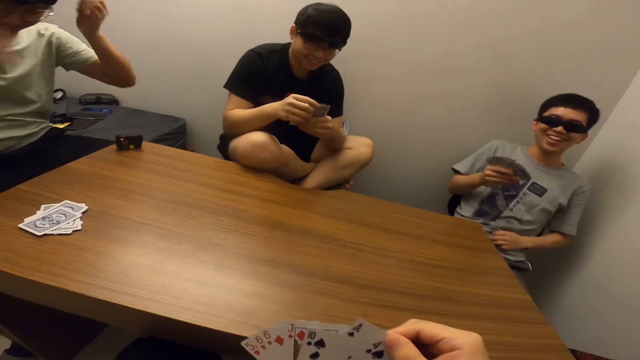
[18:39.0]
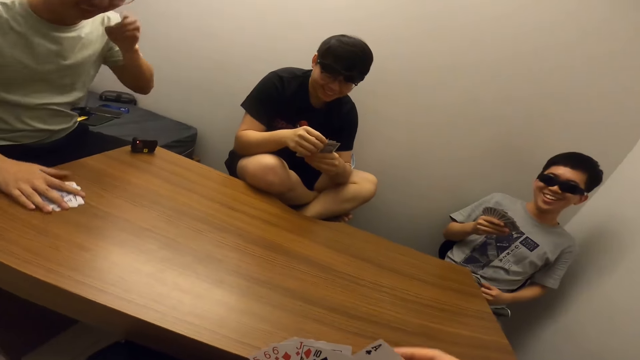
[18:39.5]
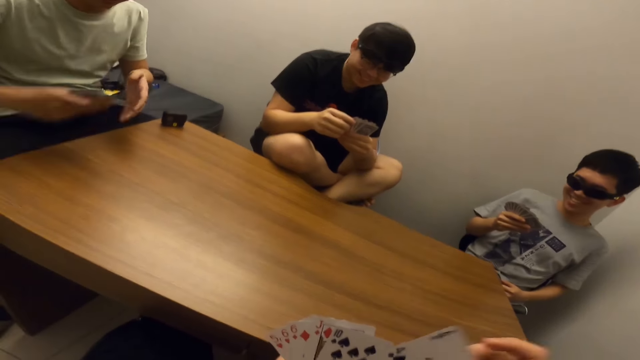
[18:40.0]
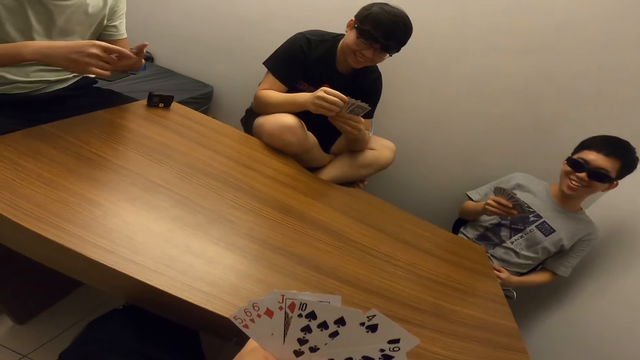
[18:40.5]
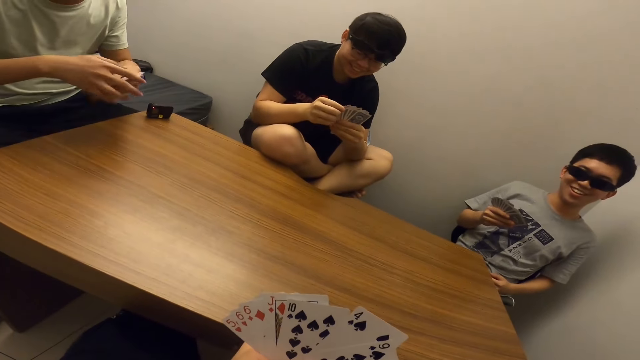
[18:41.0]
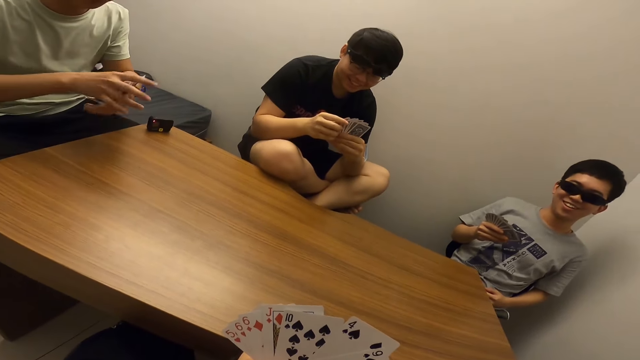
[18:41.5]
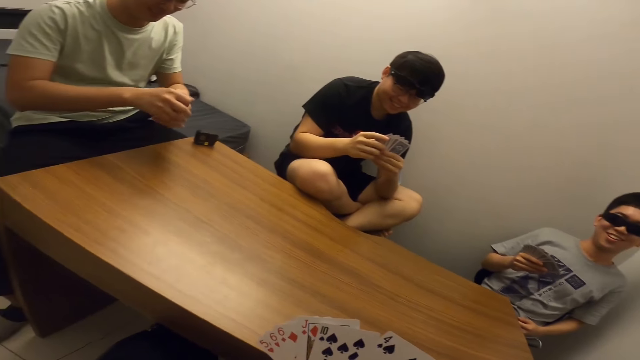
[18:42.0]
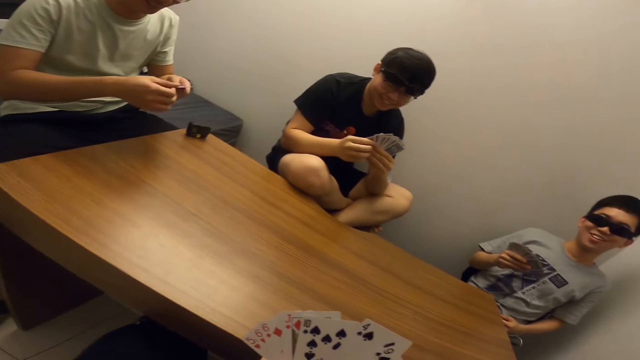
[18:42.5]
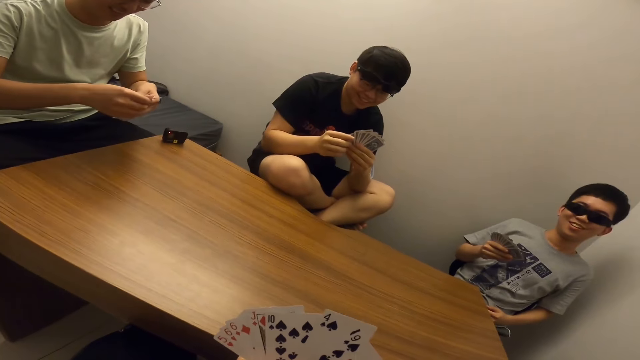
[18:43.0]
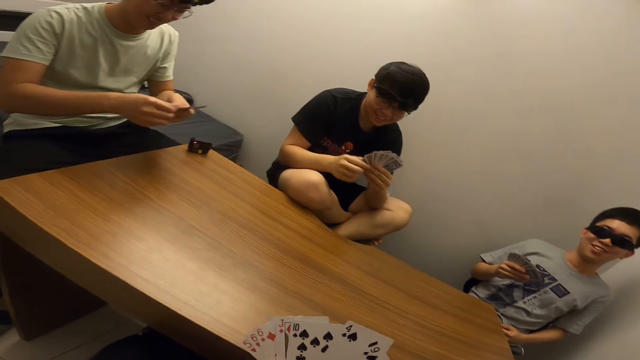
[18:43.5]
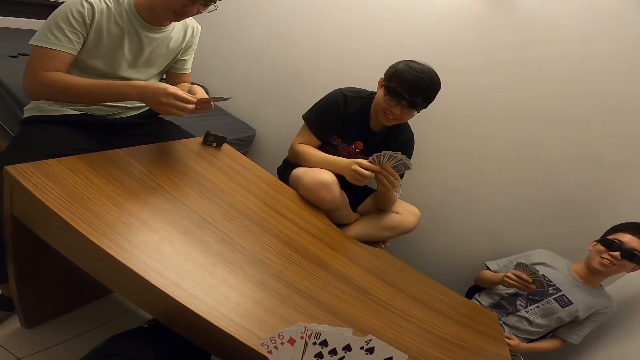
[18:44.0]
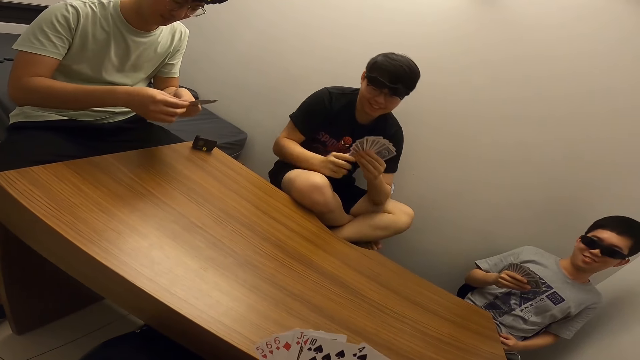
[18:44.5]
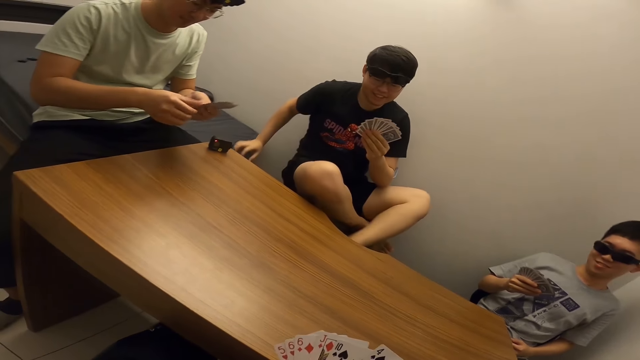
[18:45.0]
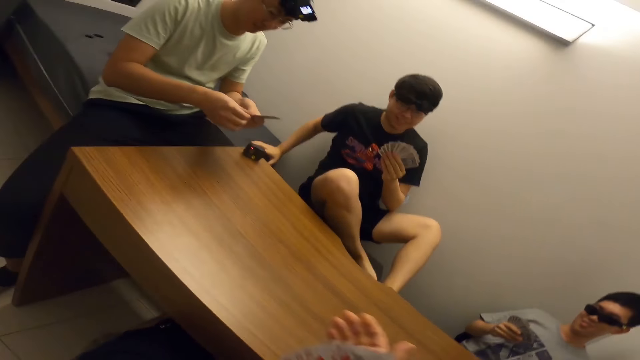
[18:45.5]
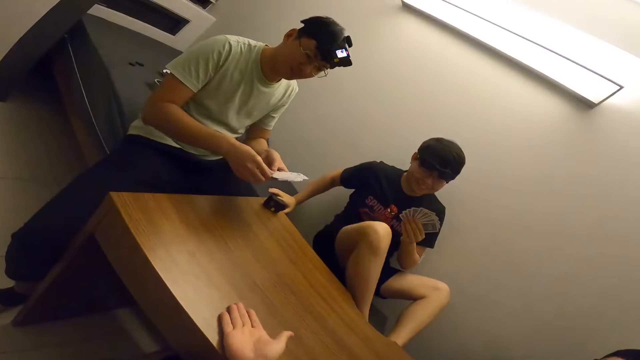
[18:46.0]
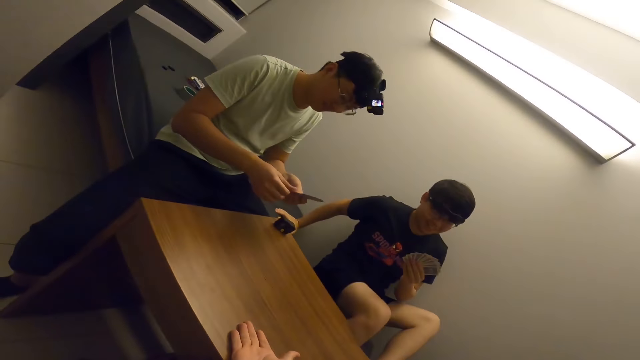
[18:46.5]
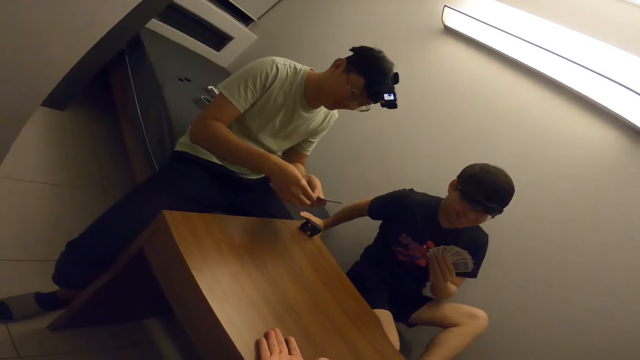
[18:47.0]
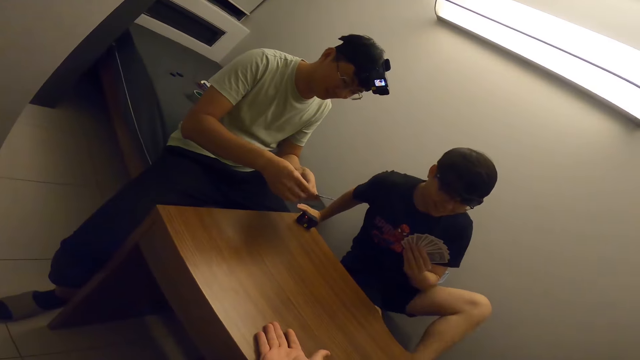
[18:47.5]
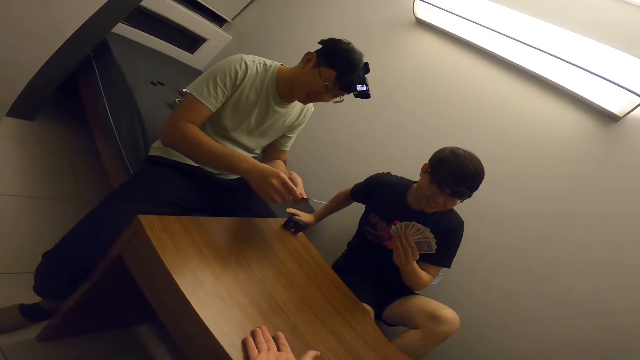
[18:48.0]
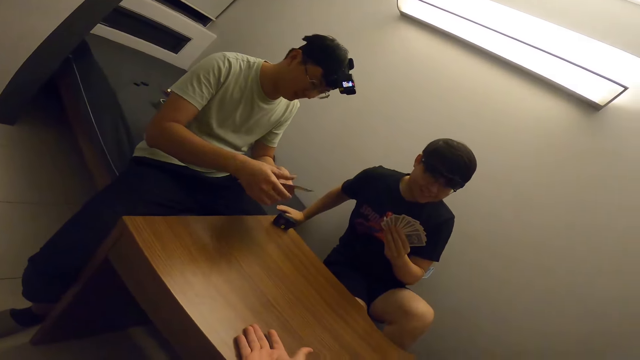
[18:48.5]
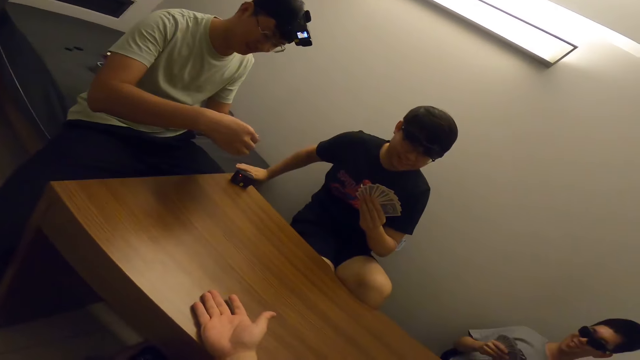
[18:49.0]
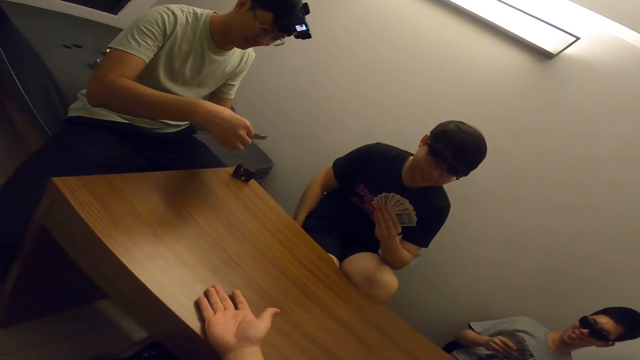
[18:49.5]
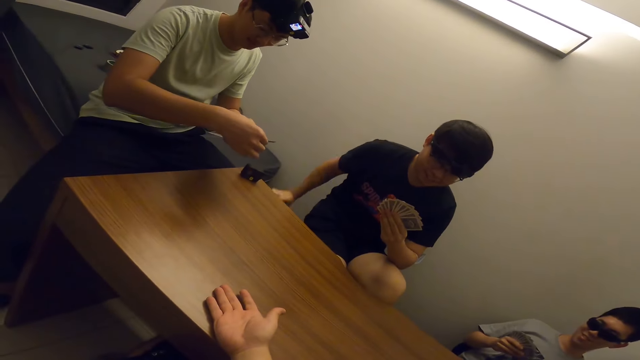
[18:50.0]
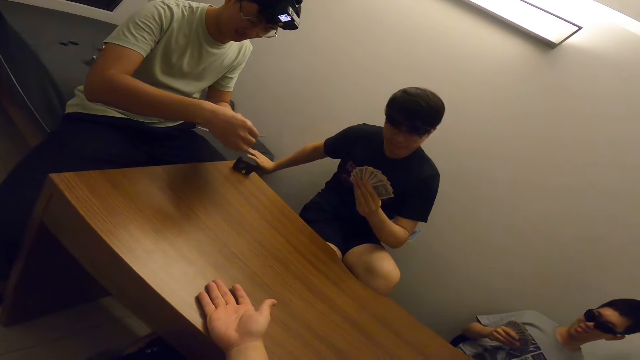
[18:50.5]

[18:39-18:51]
A boy laughs. The camera wearer laughs. A man carries his cards from the table. The man selects the cards. The camera wearer places his right hand on the table. Another man moves on the chair.

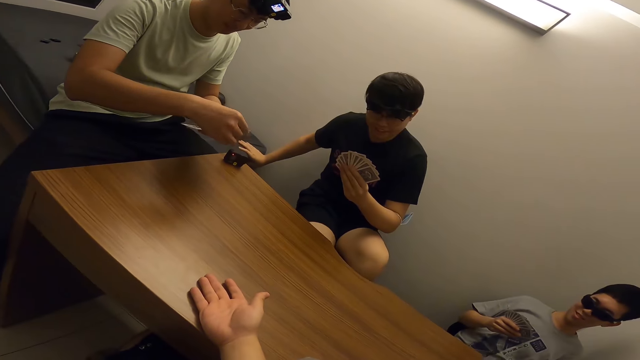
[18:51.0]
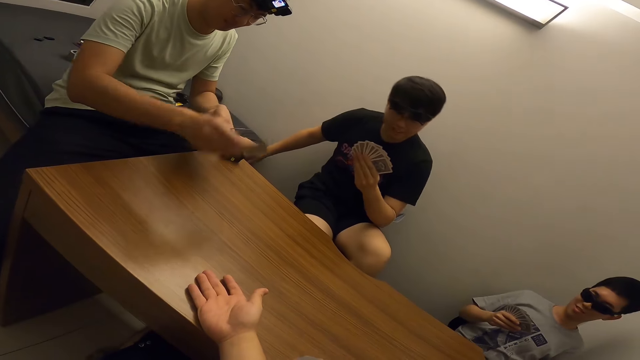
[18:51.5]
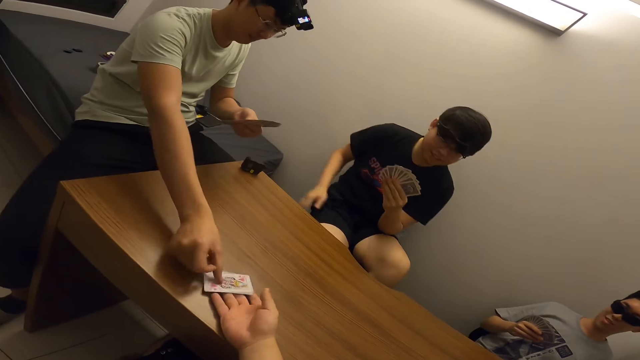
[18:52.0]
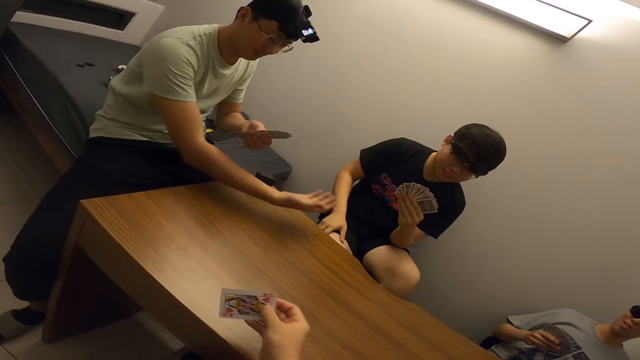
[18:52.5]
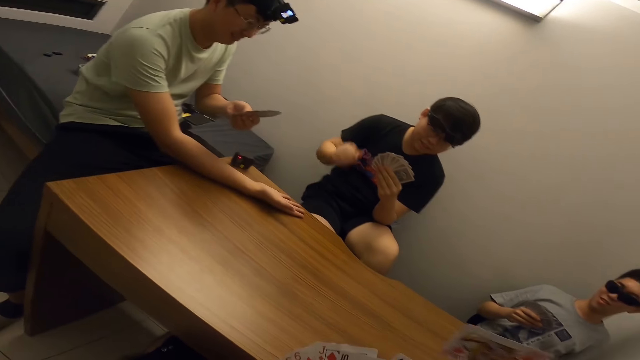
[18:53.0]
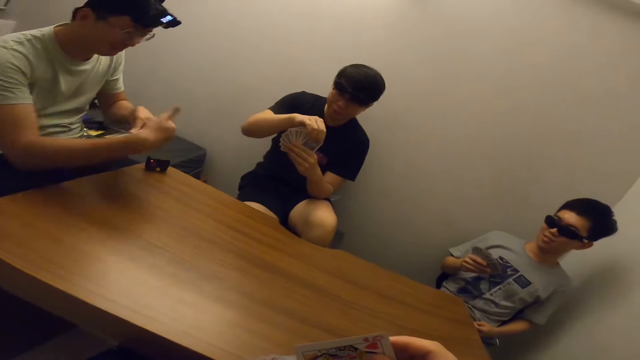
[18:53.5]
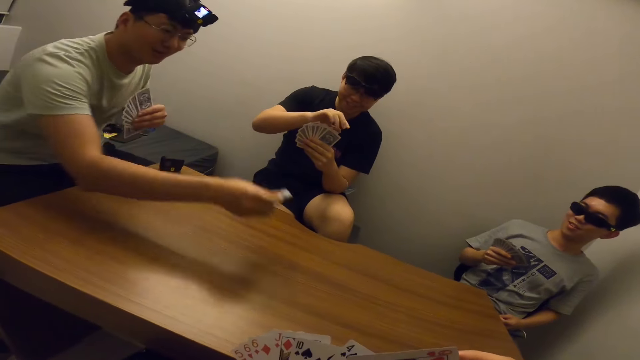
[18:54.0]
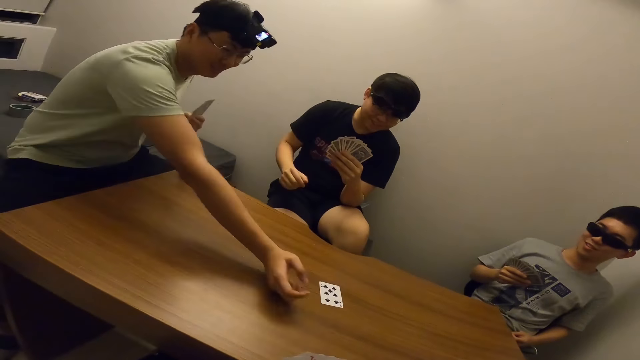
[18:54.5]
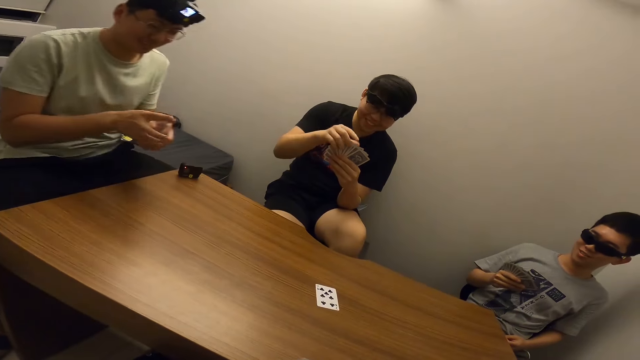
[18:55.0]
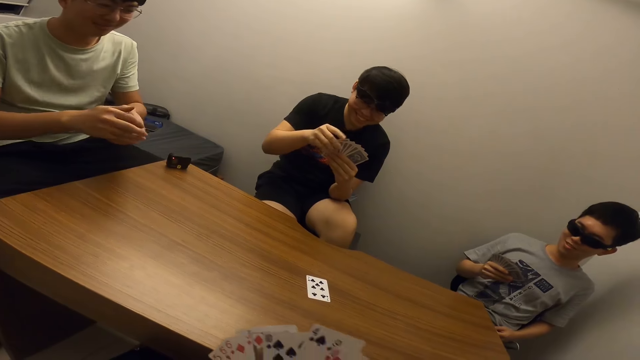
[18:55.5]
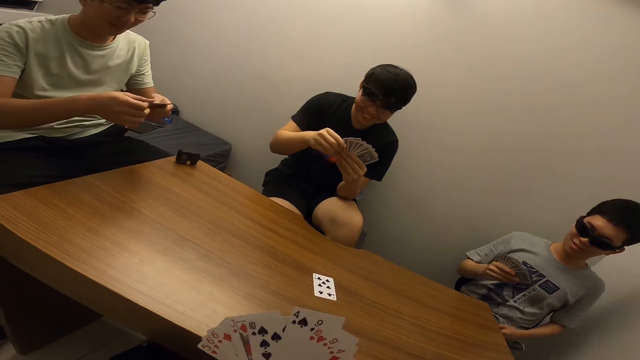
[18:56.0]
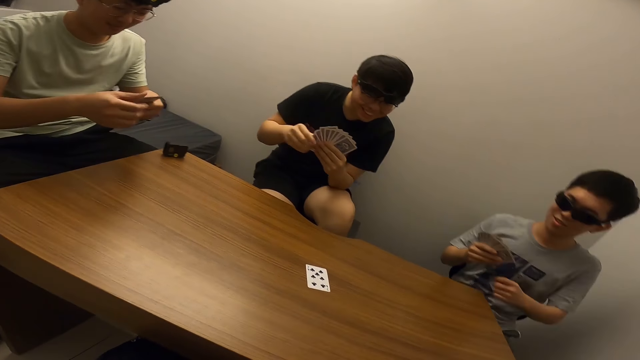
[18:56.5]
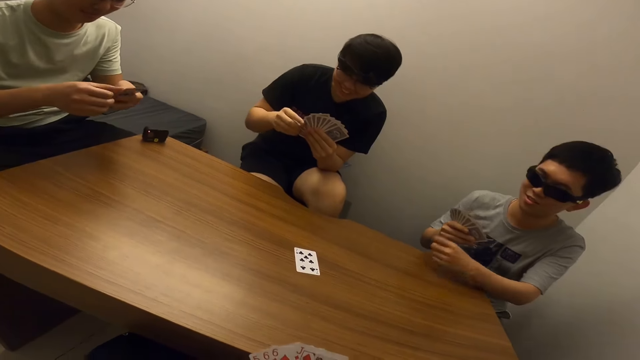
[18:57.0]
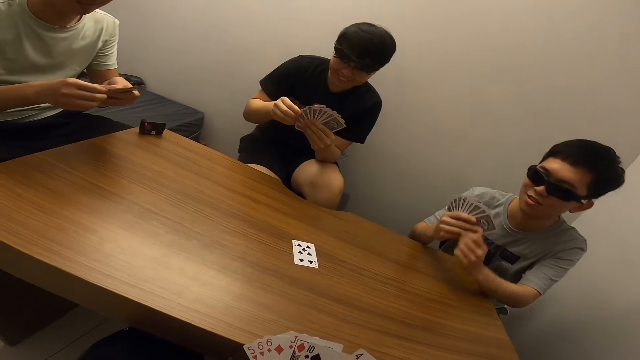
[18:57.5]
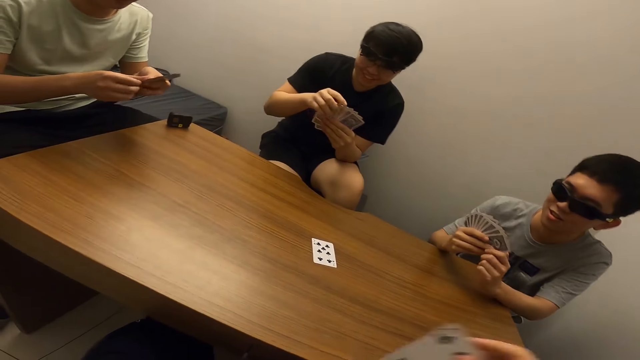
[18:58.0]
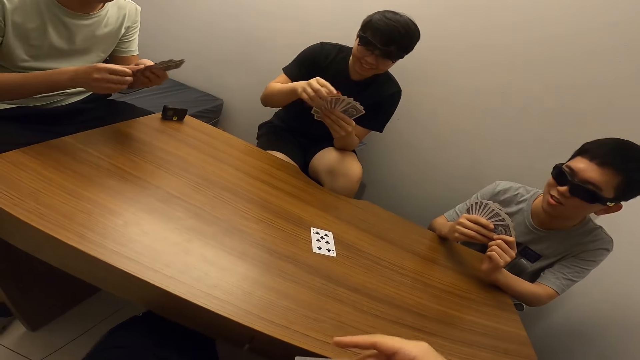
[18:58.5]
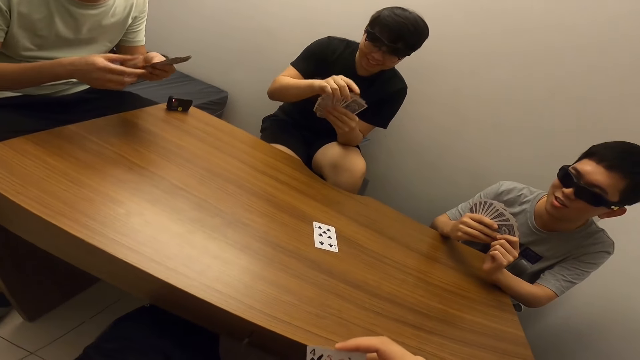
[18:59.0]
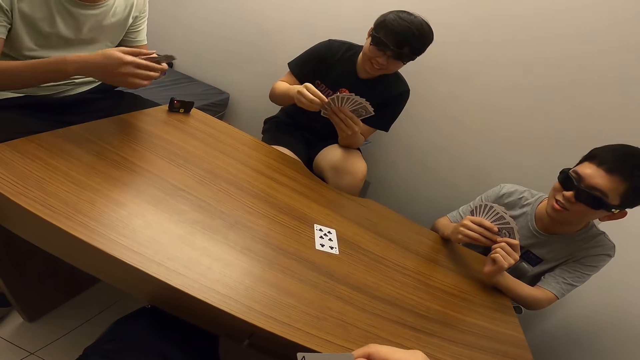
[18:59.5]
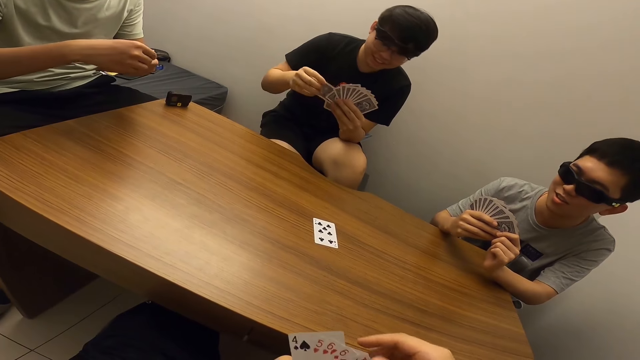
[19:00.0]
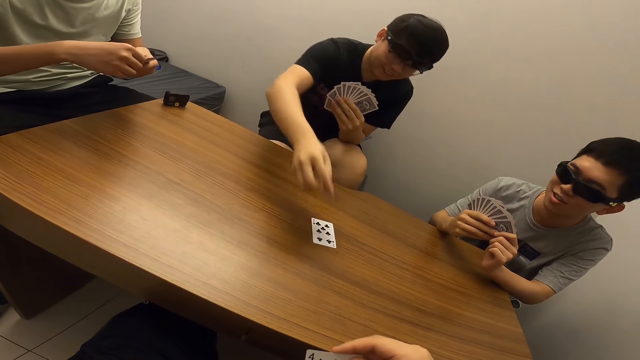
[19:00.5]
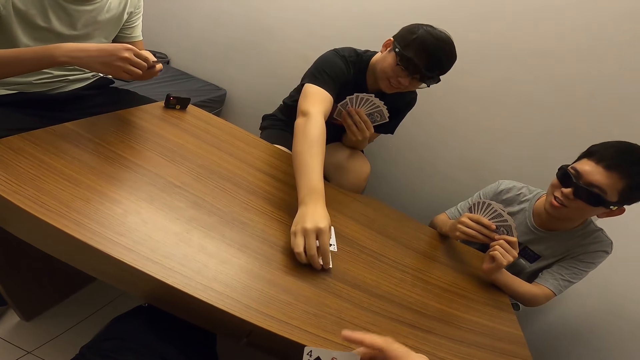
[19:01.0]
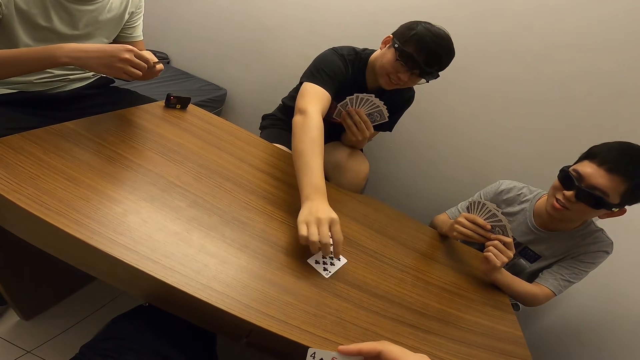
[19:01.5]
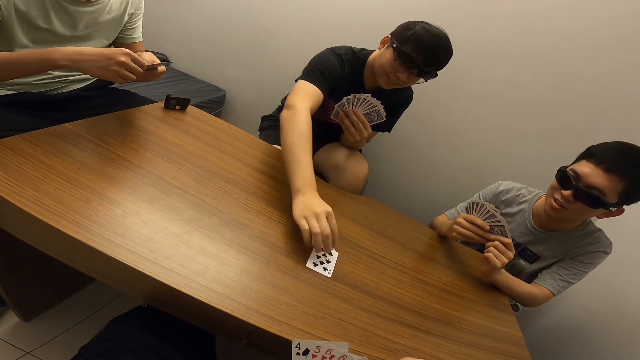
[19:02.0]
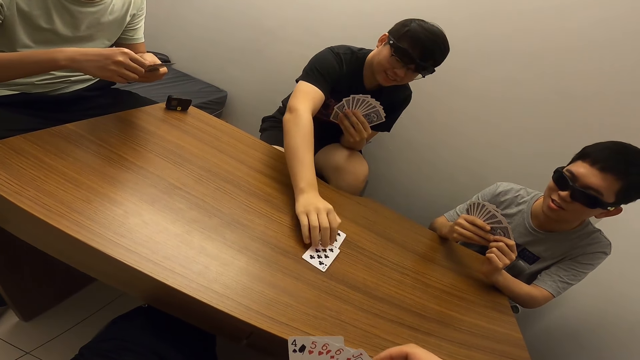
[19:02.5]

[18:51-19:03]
A man puts a card in the camera wearer's hand. The man drops a card on the table. Another man drops a card on the table.
